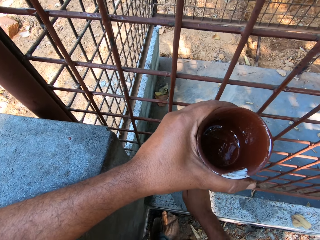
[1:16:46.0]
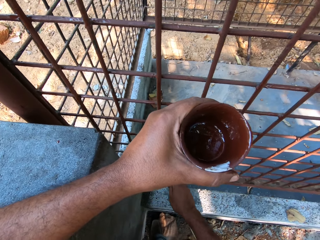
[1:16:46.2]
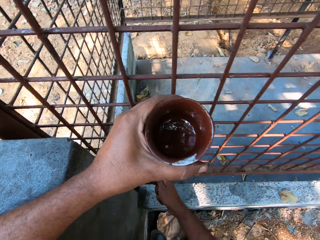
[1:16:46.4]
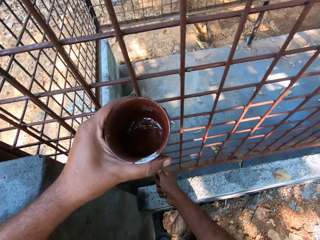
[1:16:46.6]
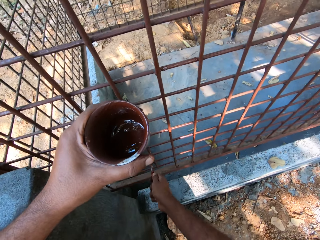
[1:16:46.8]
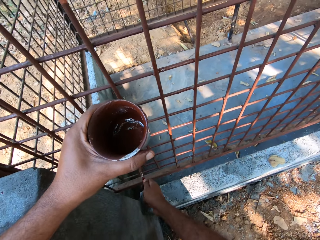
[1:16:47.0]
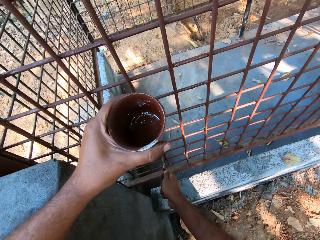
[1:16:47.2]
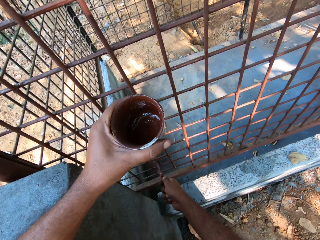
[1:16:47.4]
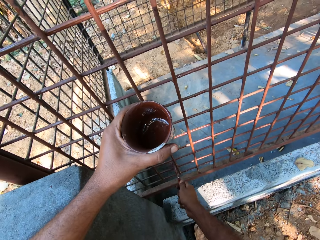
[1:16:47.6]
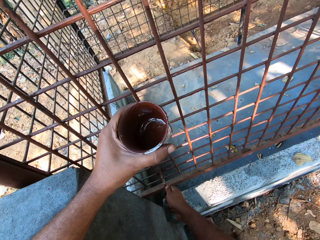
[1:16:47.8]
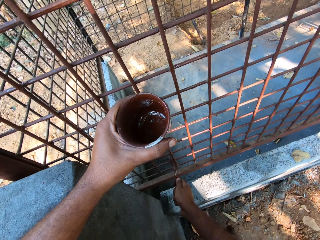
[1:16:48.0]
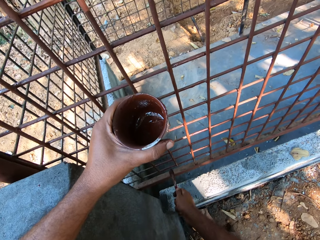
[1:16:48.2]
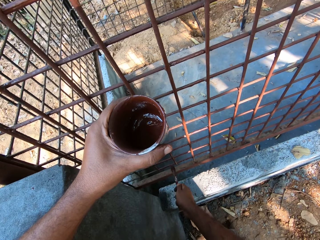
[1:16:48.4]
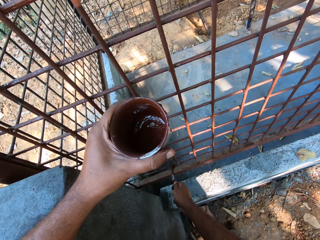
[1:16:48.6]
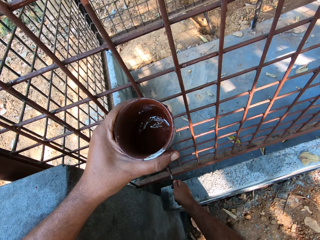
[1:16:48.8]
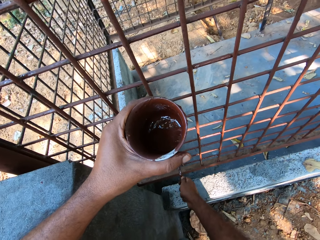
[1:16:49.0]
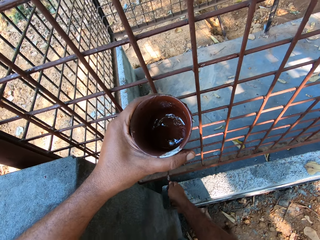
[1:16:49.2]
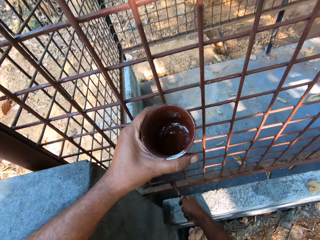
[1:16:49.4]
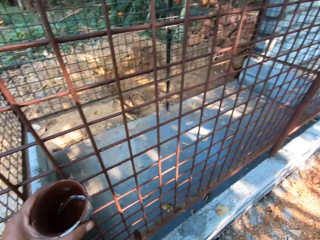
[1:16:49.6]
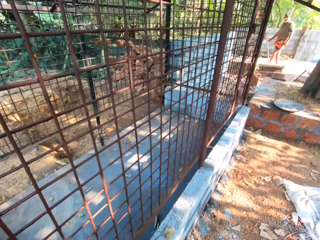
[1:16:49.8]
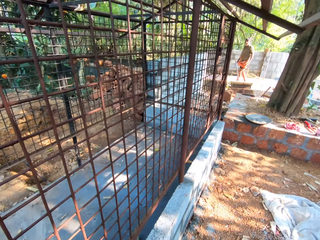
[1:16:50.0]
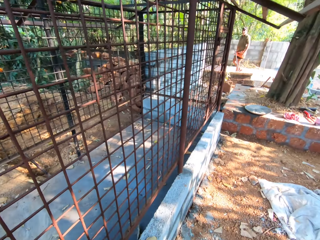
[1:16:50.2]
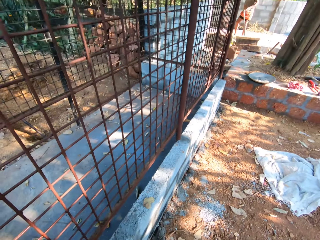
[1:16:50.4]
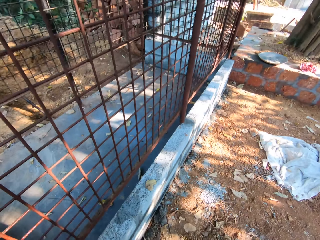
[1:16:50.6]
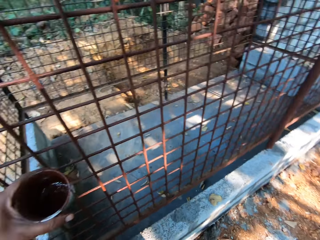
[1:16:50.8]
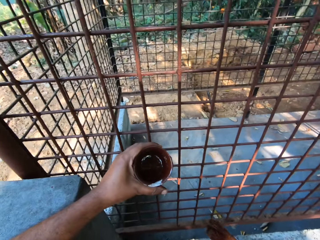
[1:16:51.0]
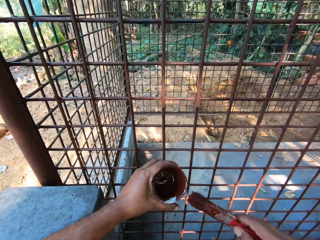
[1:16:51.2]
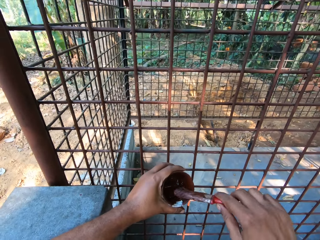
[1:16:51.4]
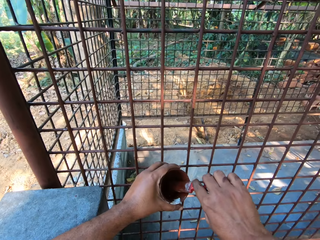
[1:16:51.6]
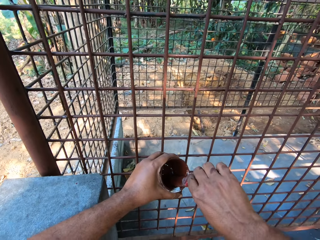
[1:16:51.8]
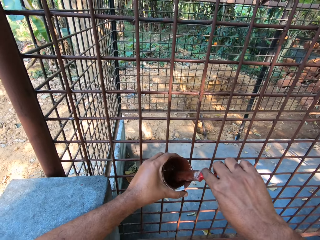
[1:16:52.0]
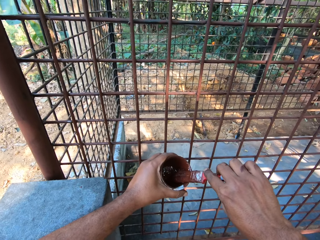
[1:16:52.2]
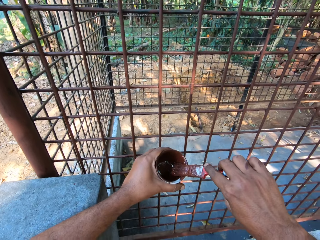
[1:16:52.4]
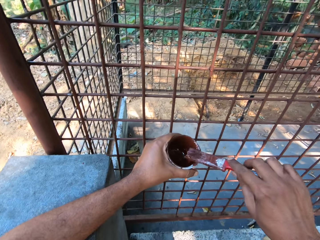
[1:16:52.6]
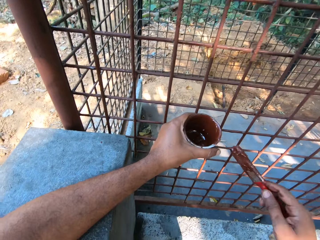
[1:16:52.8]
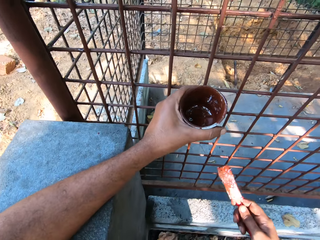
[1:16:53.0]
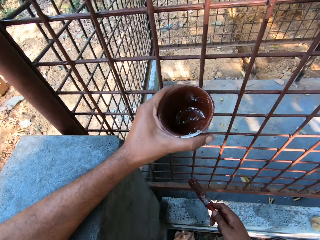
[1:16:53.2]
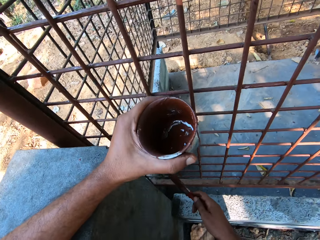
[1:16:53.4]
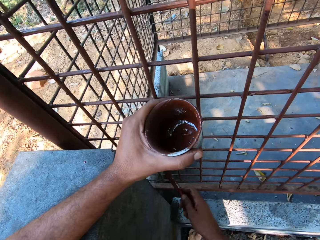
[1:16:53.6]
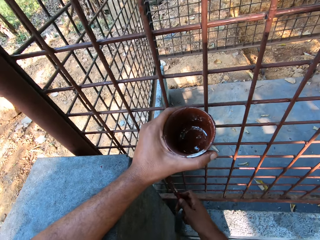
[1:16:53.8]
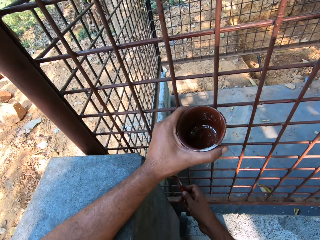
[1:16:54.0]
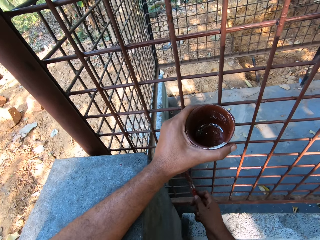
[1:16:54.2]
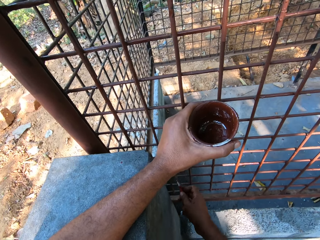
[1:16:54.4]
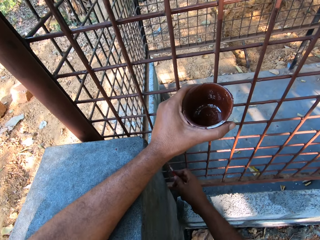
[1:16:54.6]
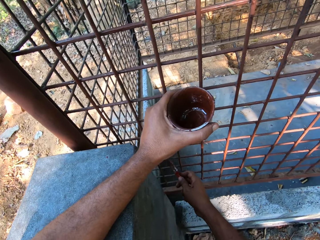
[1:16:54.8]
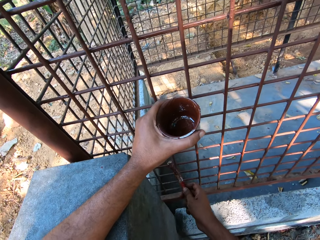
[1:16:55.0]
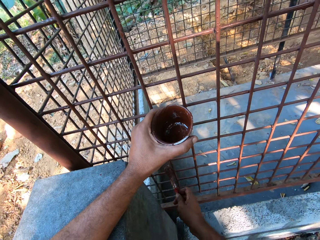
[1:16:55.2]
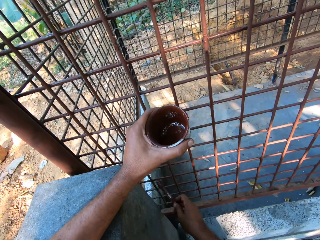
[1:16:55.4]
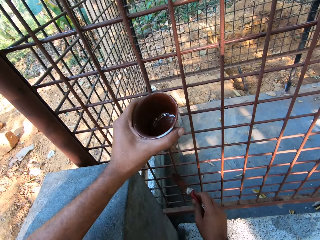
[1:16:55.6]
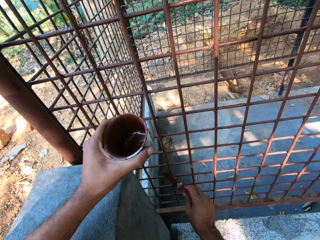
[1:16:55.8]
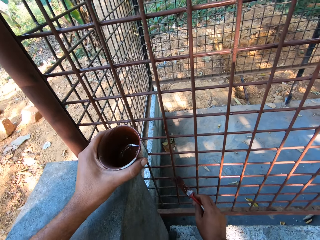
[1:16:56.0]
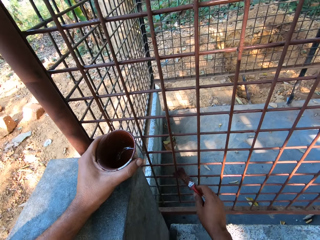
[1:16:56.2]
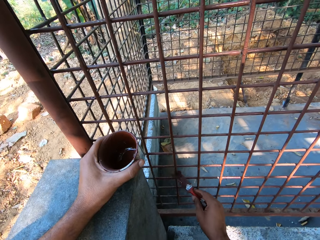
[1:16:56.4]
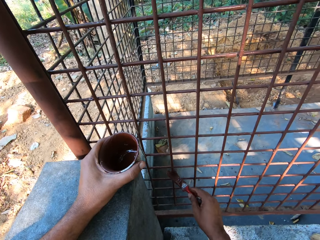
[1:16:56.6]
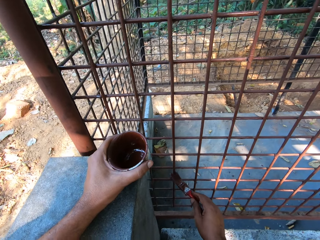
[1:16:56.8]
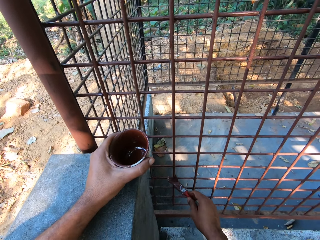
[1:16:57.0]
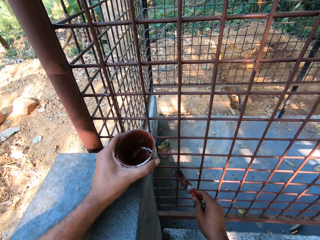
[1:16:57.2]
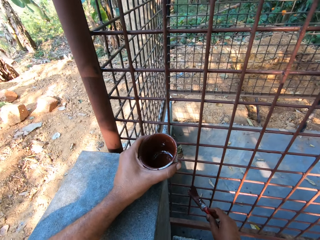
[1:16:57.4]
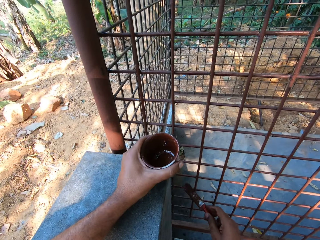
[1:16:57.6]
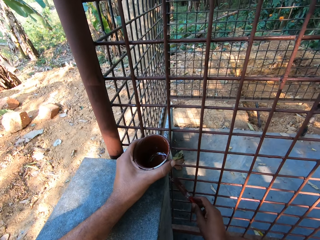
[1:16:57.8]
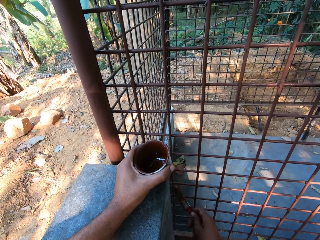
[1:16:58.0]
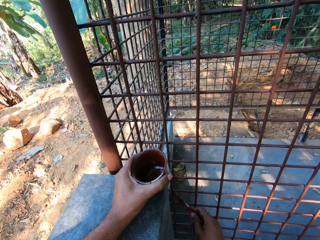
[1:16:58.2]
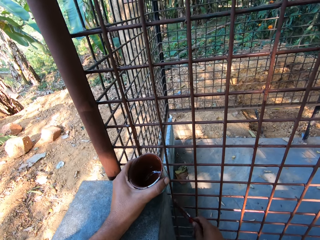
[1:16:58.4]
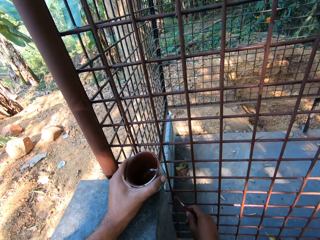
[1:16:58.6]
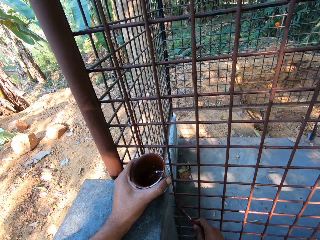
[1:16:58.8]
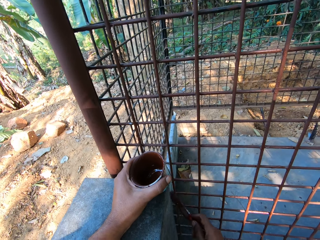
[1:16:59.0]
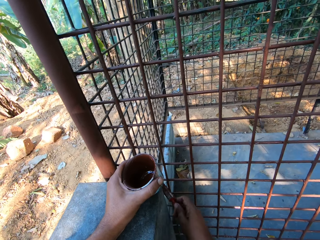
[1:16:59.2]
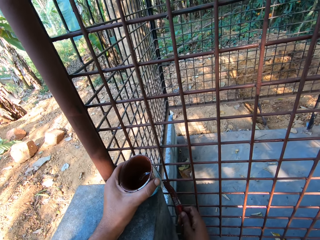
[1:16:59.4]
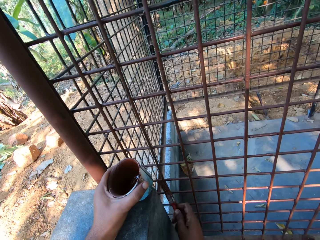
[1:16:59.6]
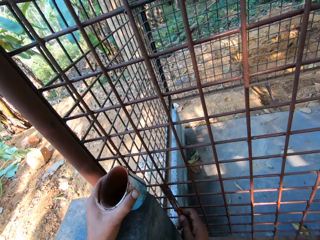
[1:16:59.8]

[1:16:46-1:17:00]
The camera wearer looks around. A man appears. The camera wearer looks around. He dips the paintbrush inside a cup of paint in his left hand with his right hand. He interacts with a man, another man and a third man. He paints the iron cage with the paintbrush in his right hand. The second man interacts with the camera wearer, the first man and the third man.

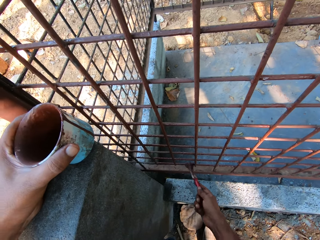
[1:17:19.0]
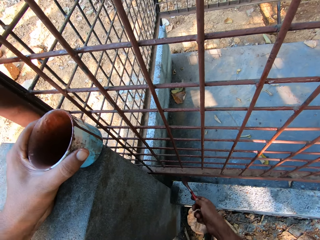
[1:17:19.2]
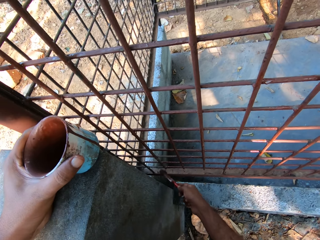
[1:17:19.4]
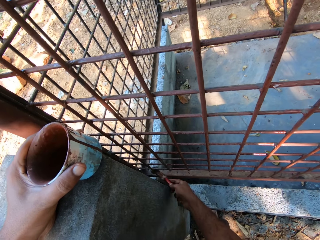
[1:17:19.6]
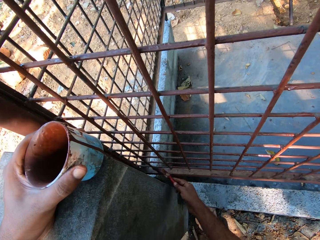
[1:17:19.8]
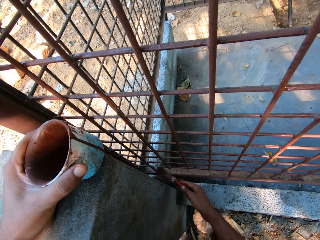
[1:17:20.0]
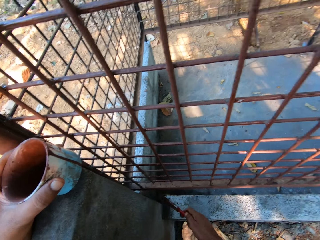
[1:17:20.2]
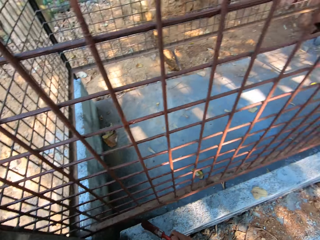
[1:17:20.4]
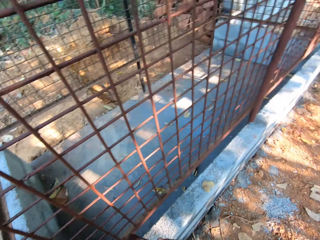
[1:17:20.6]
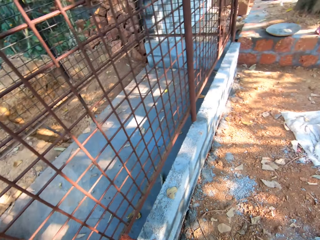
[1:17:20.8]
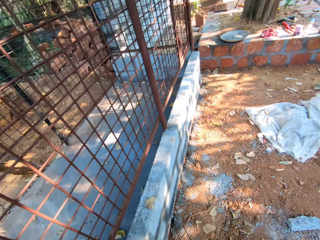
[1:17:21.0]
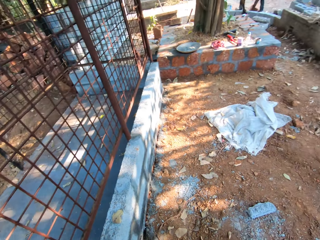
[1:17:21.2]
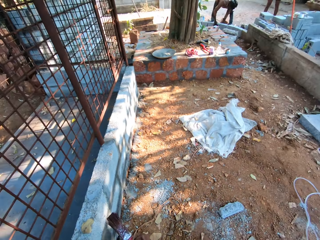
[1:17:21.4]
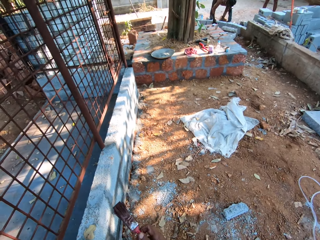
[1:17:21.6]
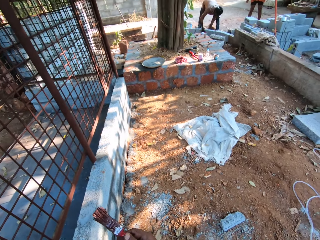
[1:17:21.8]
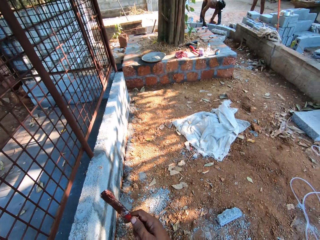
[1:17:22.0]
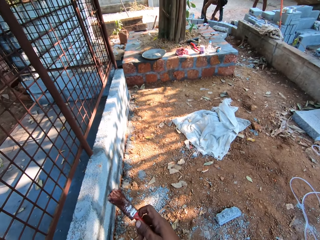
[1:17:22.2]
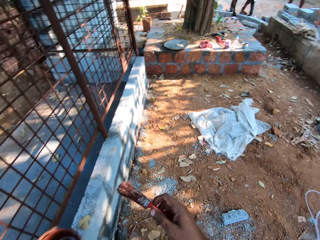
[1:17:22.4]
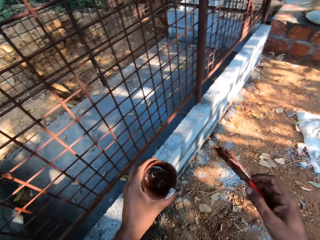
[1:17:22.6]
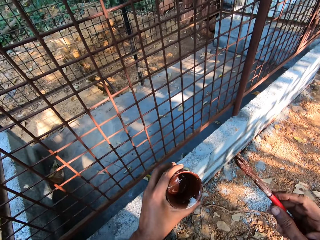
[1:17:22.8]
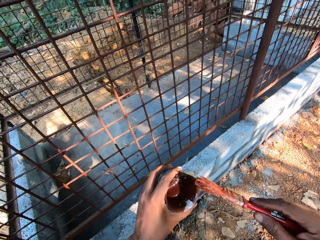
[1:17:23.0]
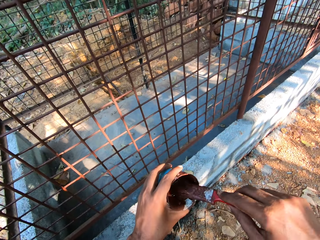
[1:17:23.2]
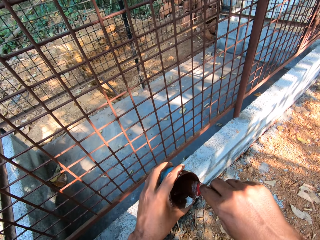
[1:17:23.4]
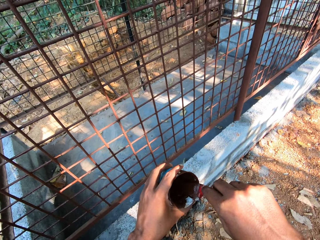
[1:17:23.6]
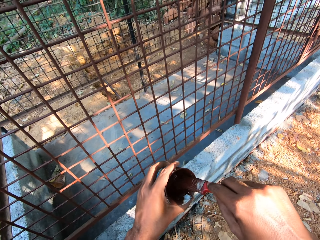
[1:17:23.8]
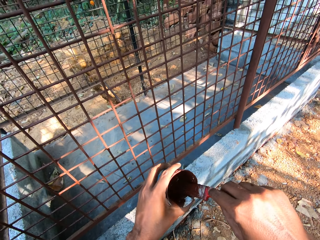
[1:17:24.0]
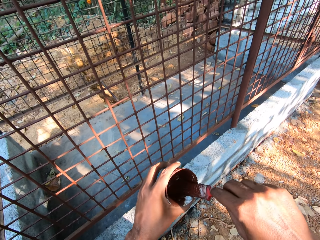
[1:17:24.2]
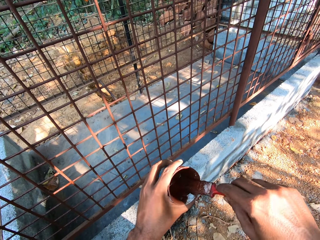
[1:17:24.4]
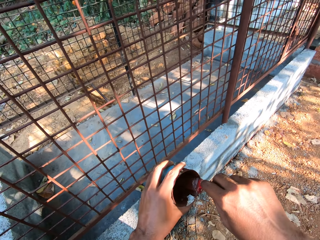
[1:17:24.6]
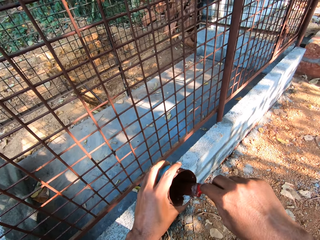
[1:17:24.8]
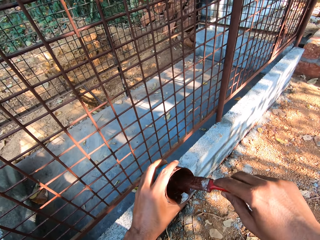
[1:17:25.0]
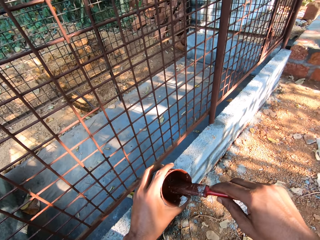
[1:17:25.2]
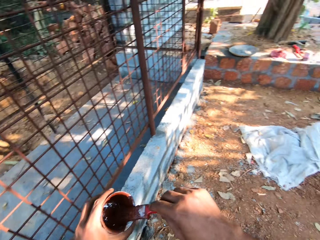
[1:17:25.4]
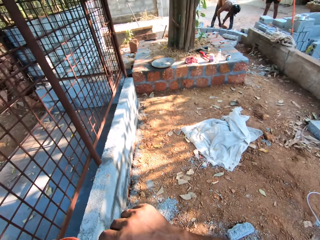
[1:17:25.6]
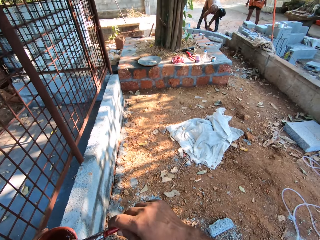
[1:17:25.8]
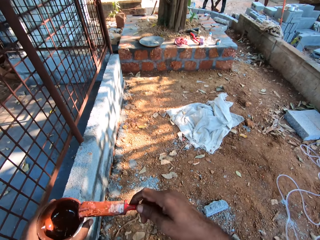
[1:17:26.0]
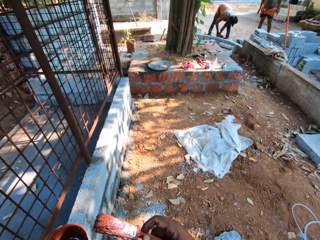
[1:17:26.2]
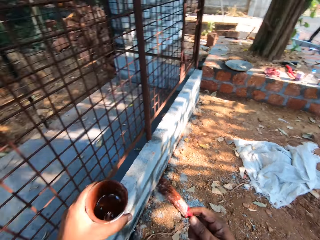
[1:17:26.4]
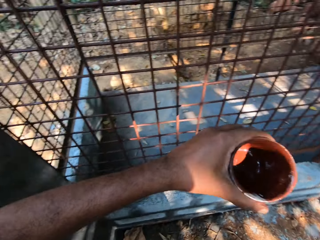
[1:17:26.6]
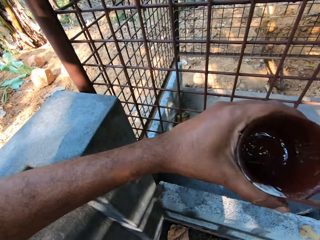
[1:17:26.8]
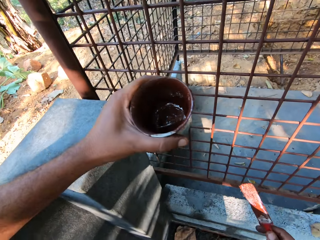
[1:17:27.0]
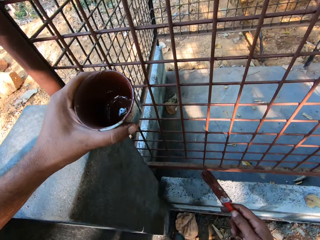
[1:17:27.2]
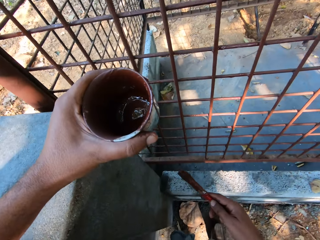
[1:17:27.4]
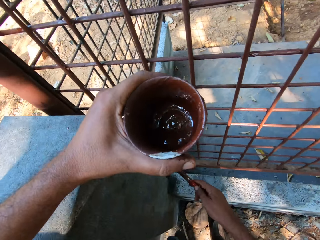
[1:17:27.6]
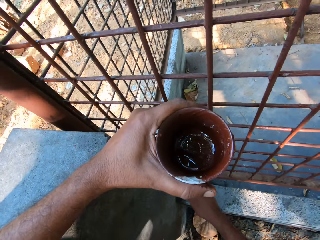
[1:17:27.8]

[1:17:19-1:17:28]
The camera wearer looks around. A man appears. The camera wearer dips the paintbrush inside the cup of paint in his left hand with his right hand. He looks around.
